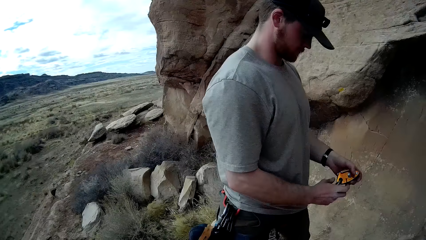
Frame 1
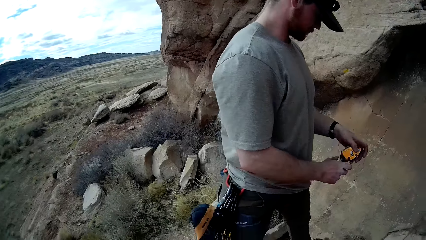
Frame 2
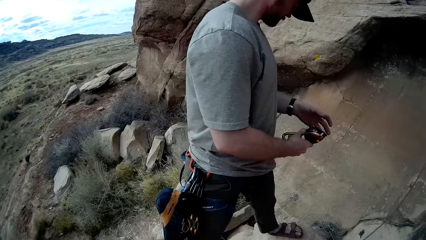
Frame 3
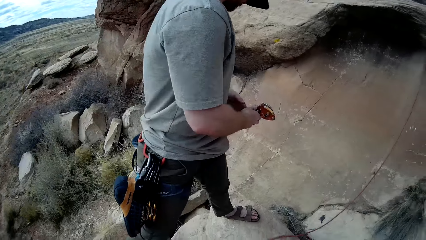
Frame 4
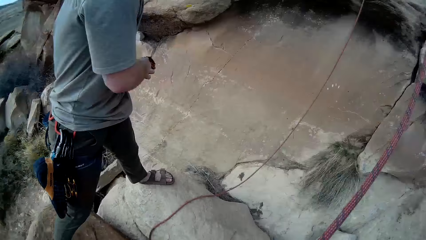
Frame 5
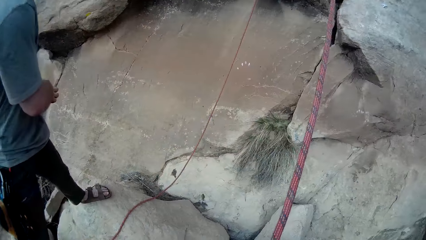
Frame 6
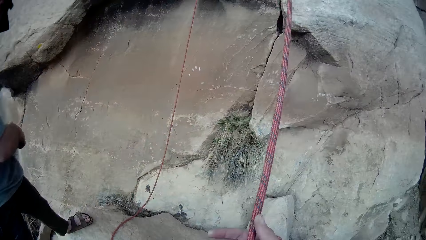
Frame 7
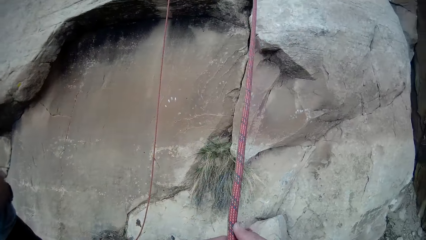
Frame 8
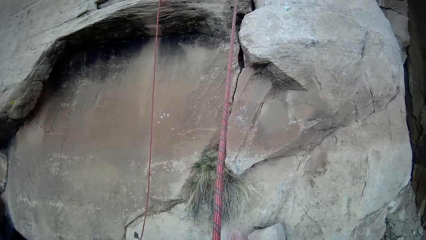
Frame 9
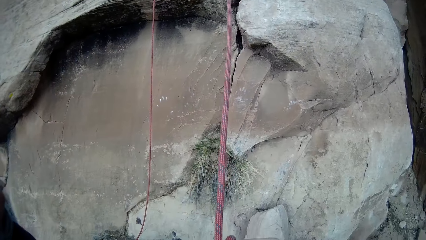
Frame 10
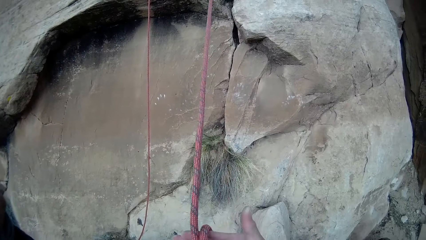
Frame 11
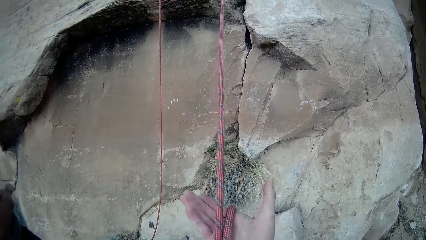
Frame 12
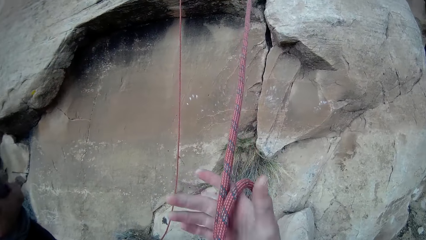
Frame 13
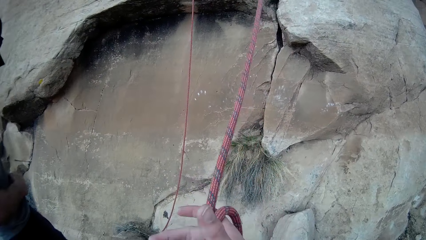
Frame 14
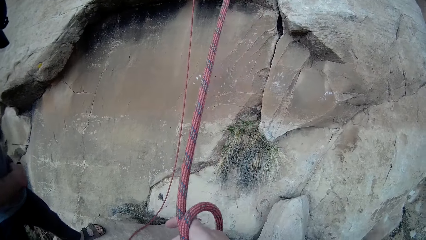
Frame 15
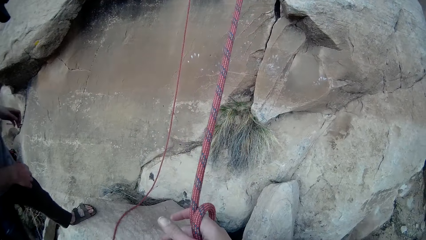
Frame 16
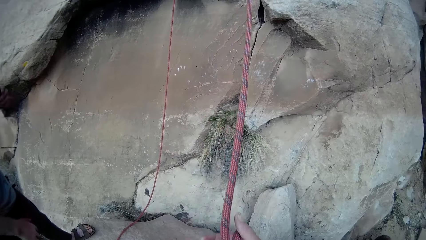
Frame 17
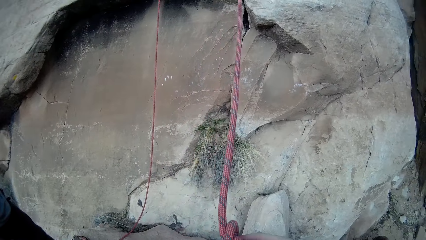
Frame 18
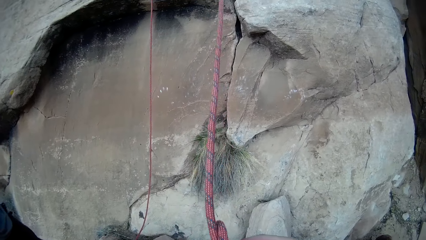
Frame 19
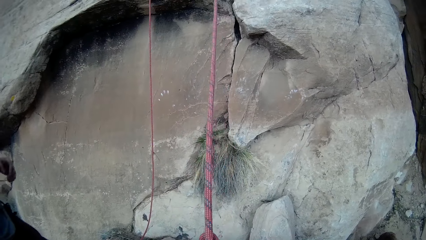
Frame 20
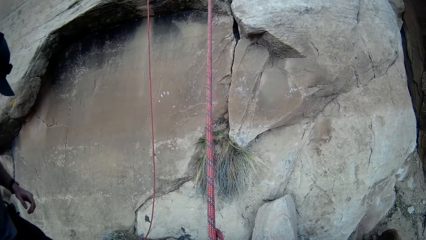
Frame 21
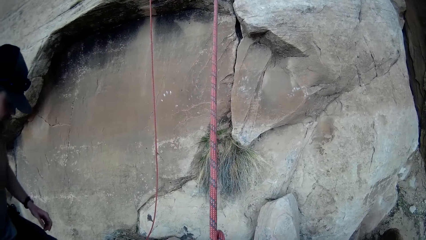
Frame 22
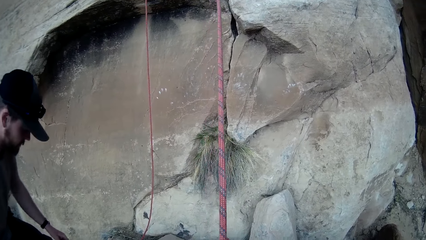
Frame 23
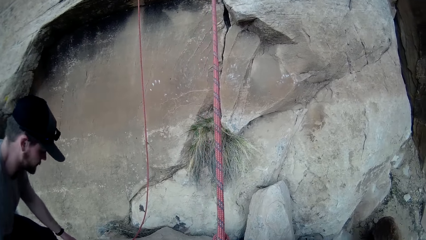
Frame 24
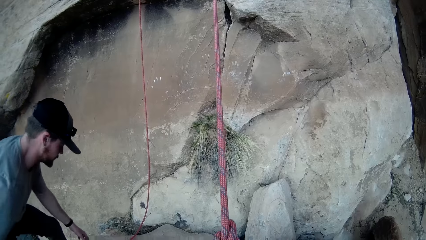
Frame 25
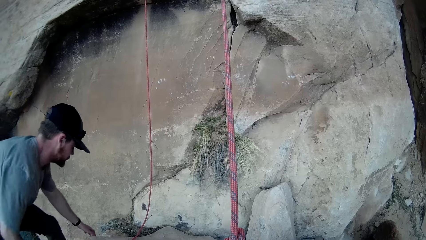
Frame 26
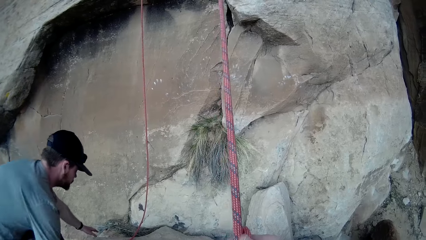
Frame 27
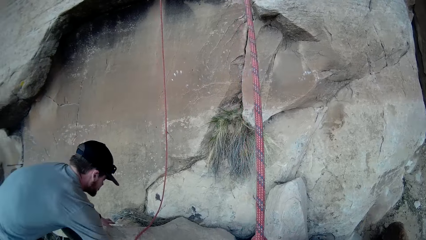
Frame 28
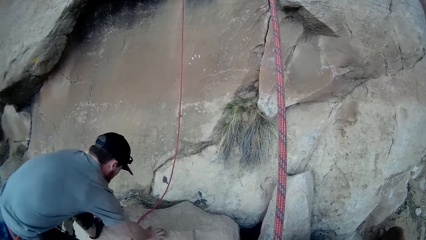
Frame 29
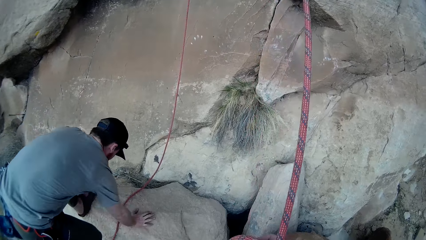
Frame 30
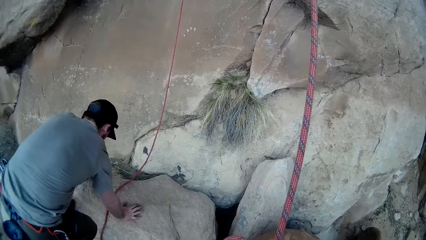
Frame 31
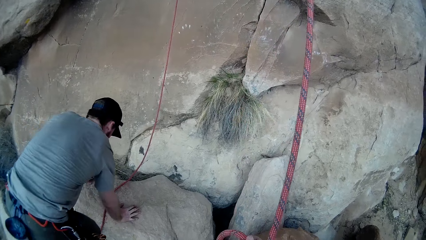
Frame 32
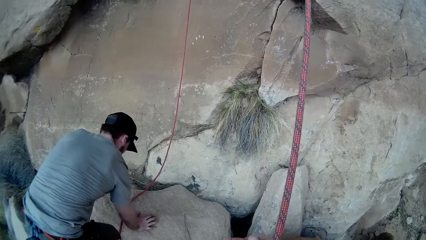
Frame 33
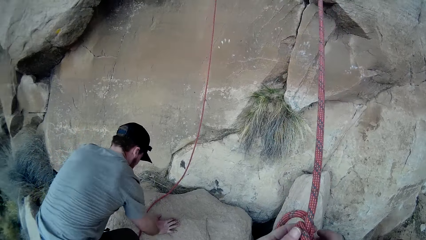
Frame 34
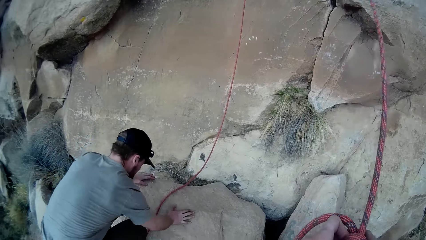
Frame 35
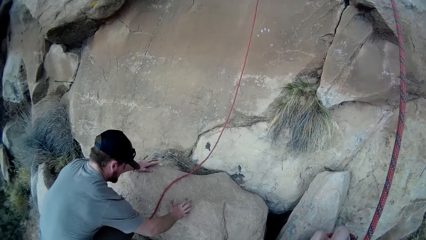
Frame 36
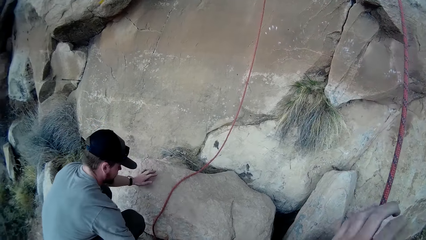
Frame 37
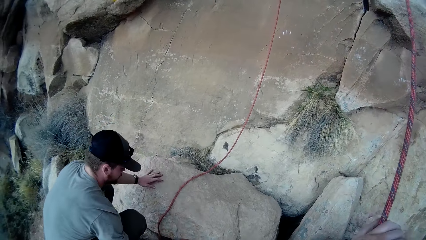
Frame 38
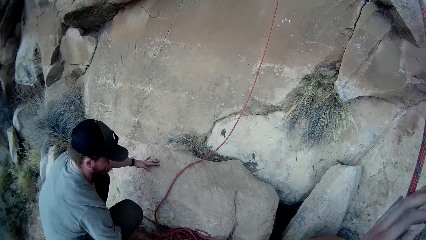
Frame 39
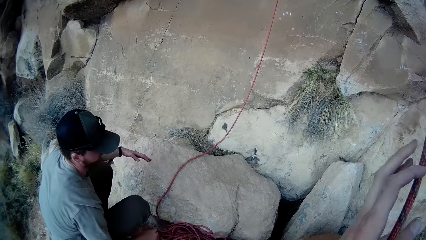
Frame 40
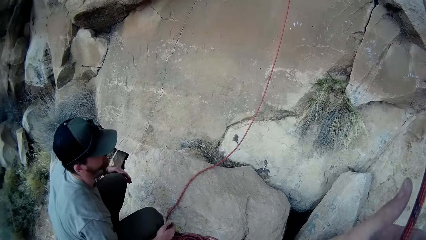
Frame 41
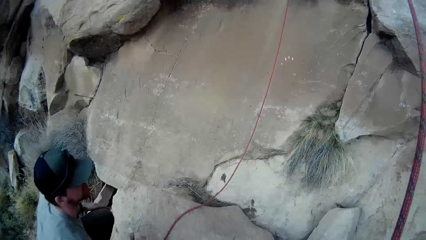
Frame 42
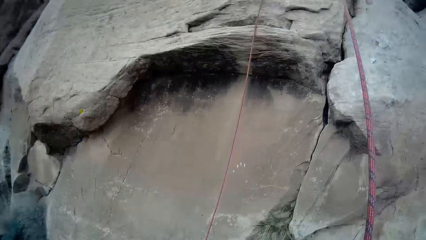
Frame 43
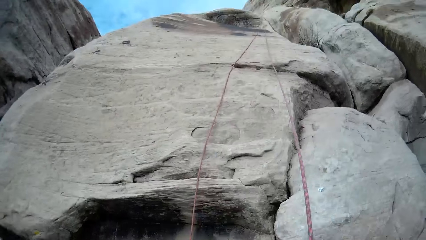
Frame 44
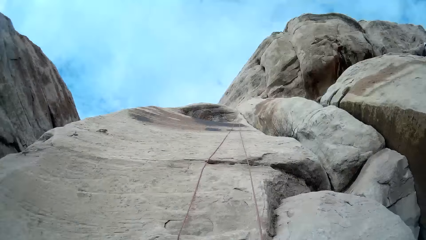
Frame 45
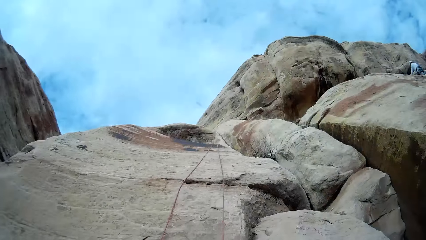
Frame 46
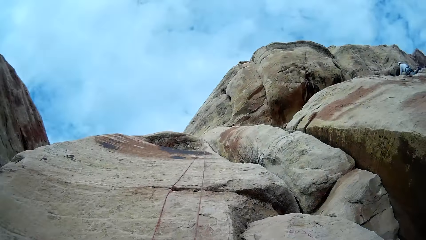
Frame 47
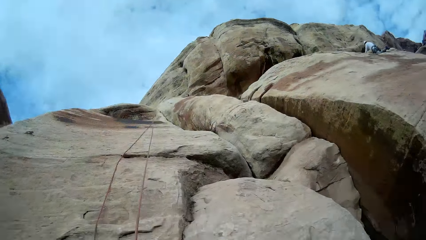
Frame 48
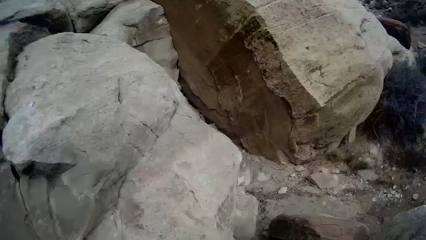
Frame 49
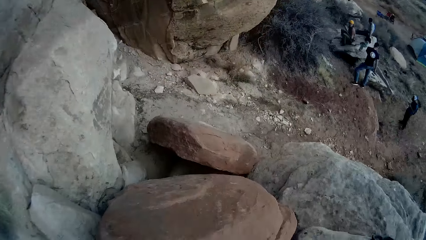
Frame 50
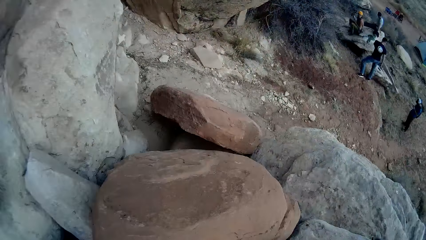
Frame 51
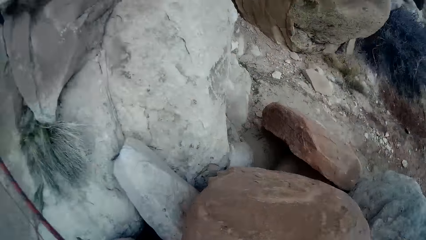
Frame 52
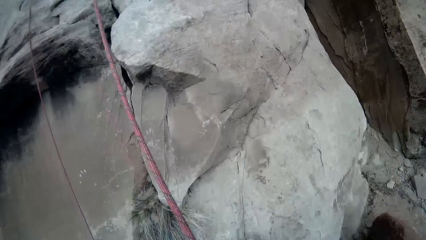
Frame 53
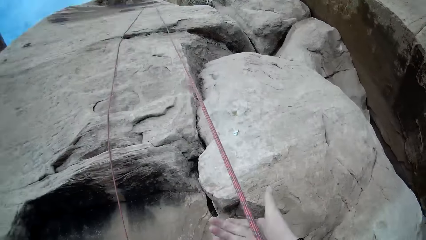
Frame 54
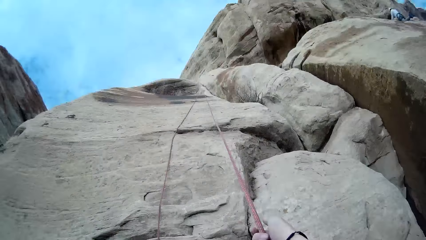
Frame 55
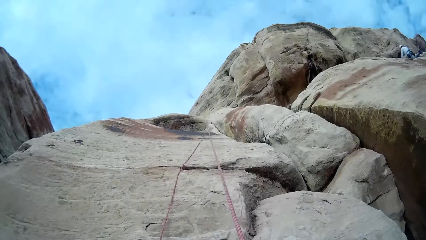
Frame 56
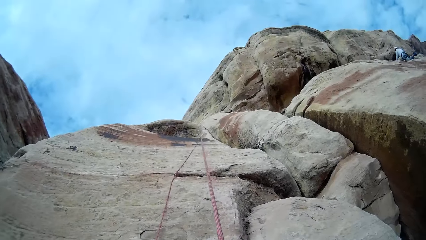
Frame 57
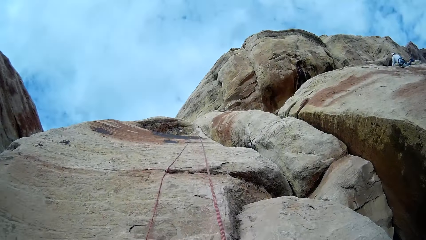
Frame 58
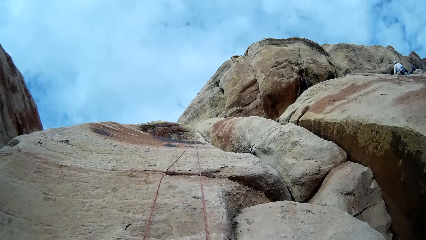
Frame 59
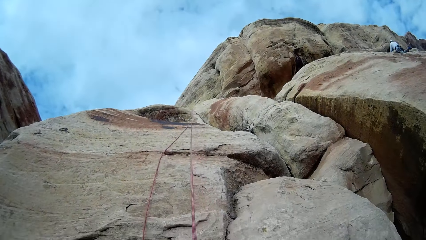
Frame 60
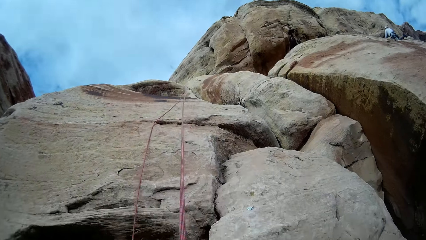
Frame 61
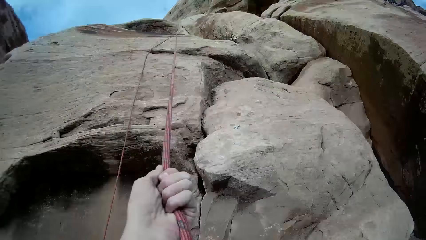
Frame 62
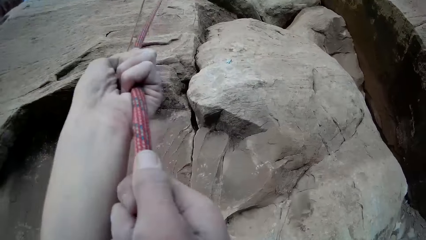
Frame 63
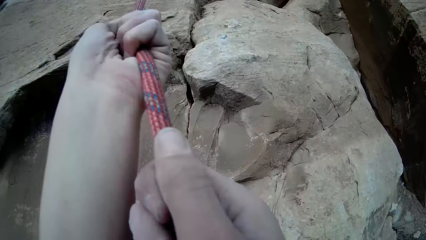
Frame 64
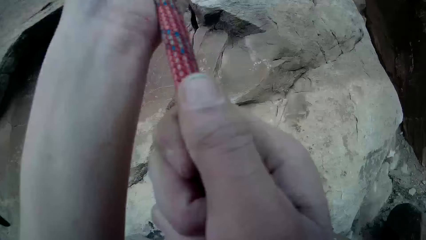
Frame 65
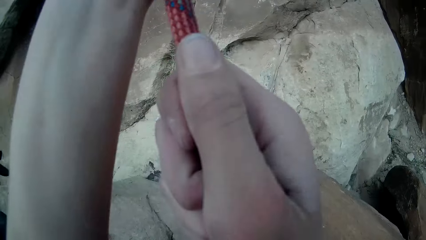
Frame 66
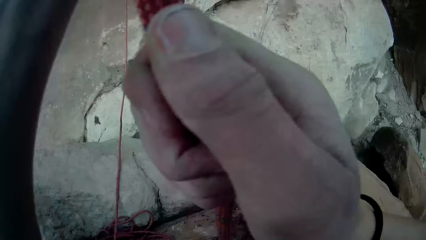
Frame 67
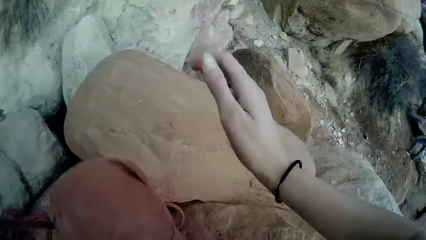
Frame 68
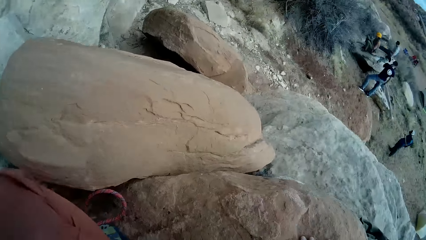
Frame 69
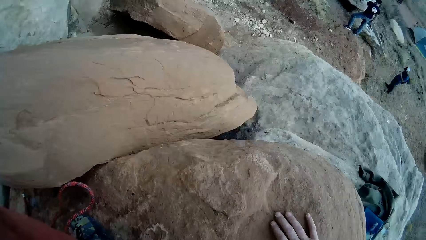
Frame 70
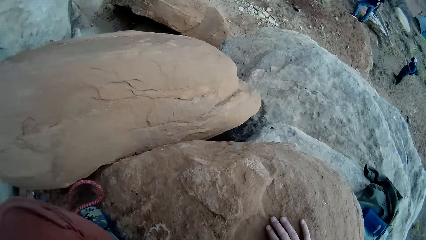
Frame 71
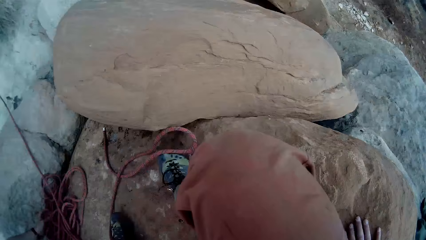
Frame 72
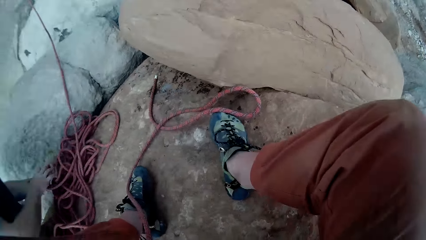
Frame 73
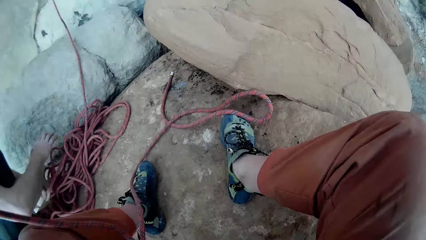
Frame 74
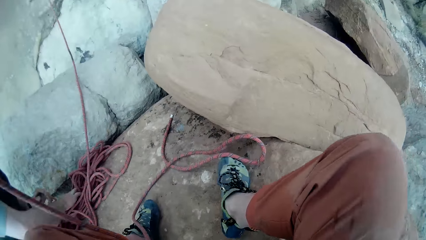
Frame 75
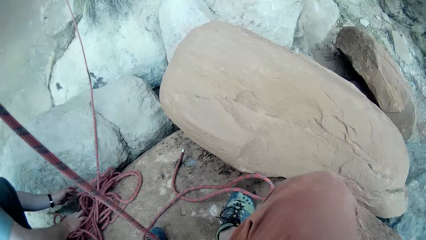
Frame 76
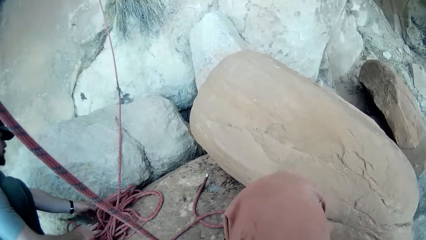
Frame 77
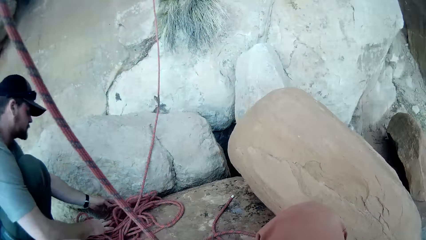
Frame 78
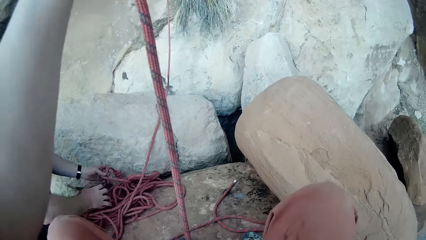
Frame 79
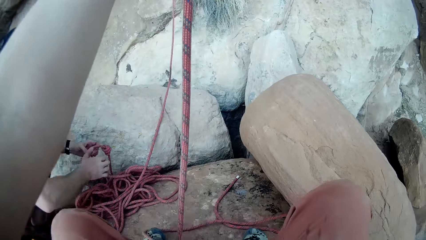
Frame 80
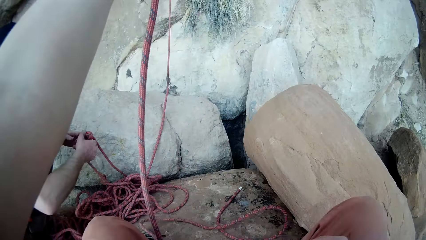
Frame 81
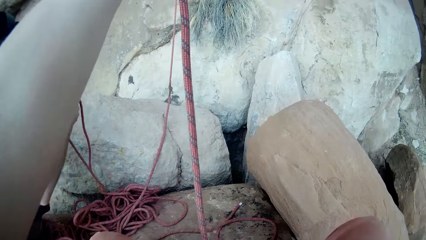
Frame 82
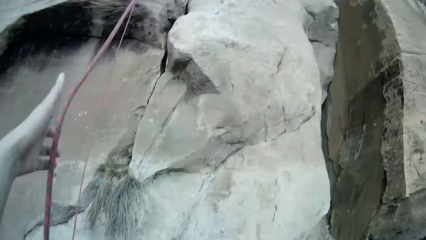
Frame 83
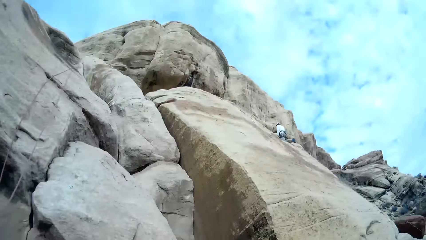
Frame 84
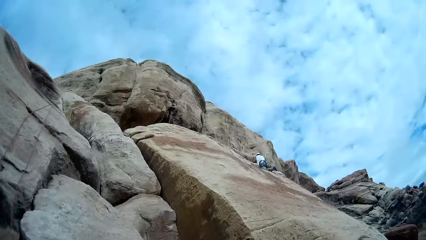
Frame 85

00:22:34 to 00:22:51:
The camera wearer rolls the rope. A man picks up the rope. The camera wearer looks around. He pulls the rope and places his hand on the rock.
